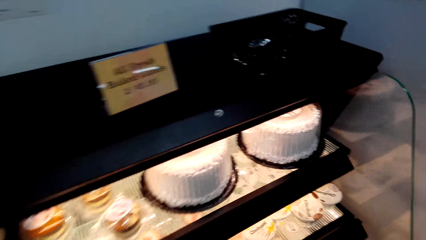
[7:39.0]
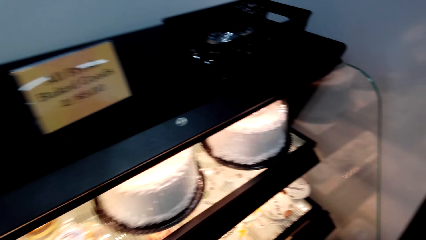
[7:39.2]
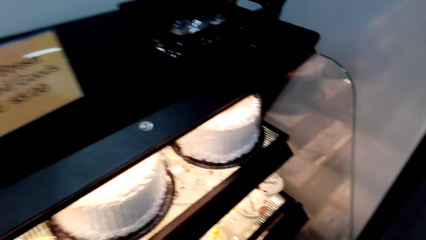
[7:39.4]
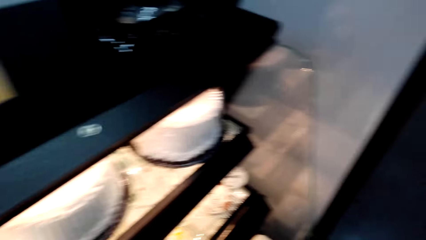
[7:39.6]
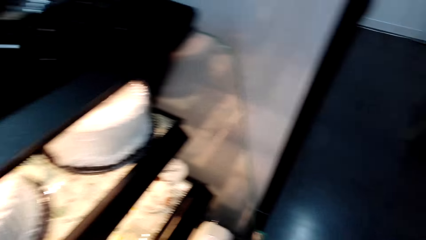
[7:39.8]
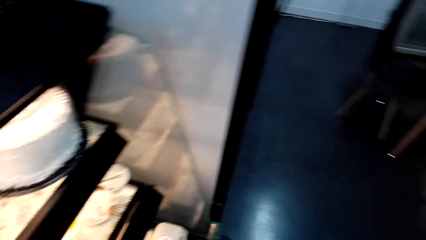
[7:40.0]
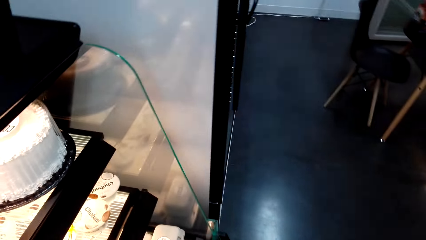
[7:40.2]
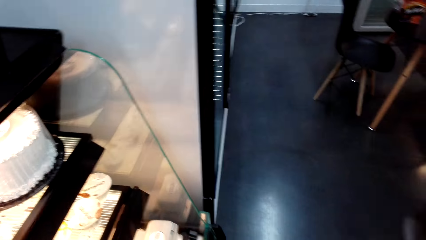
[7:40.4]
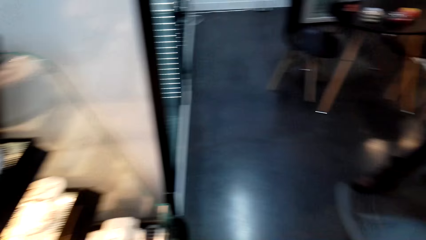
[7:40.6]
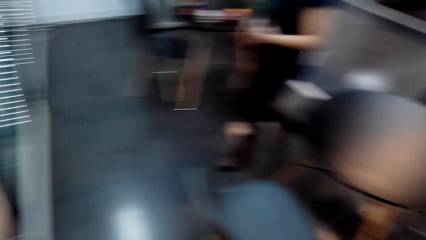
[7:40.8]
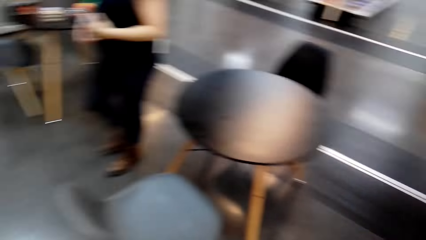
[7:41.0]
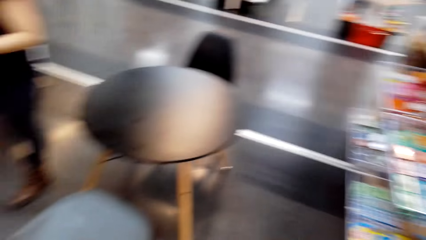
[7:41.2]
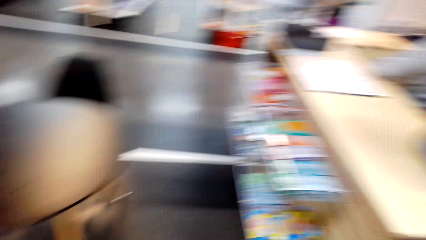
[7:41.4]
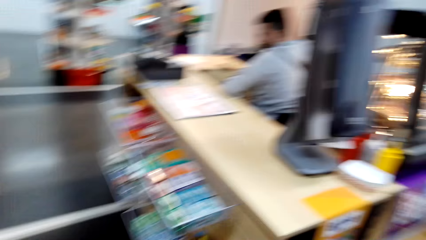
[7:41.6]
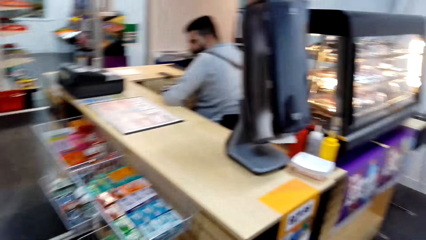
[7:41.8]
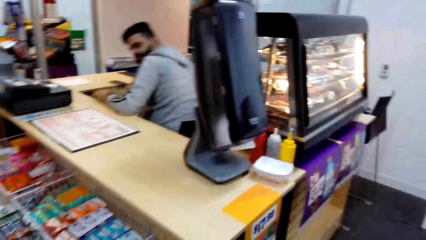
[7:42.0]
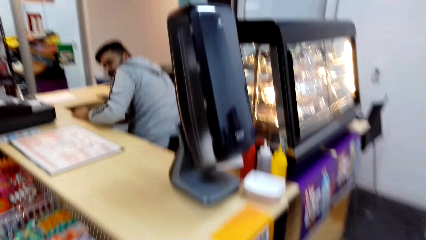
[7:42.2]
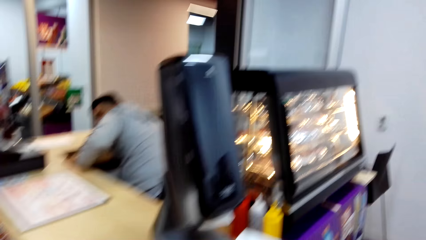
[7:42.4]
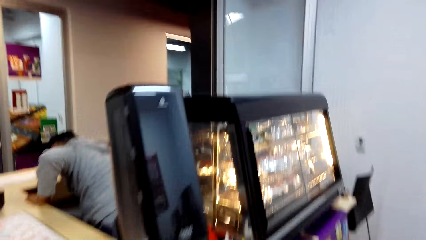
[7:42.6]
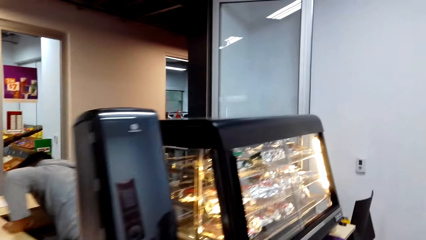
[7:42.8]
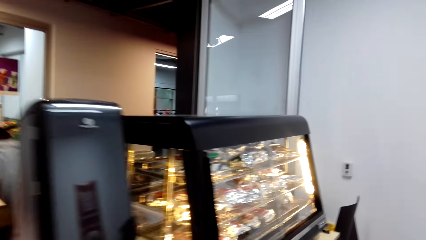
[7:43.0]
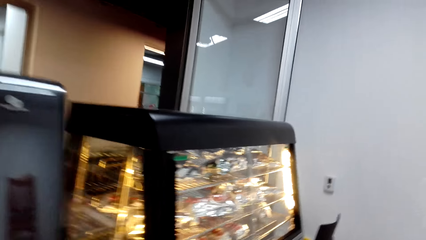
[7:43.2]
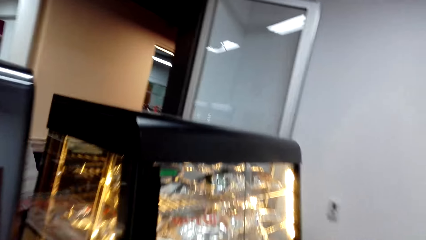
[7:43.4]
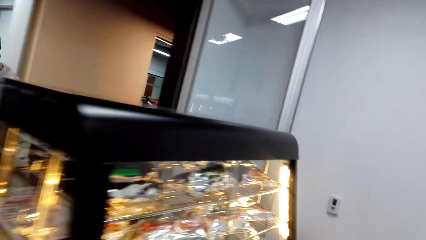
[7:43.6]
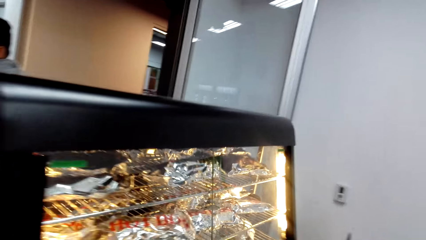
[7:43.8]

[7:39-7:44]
The camera wearer looks around and walks.

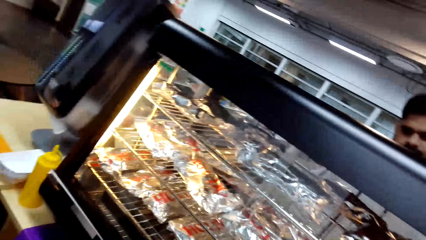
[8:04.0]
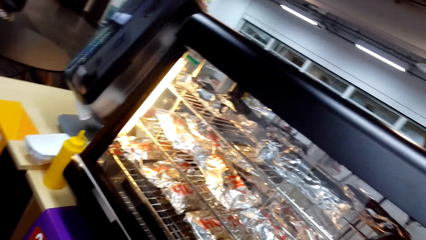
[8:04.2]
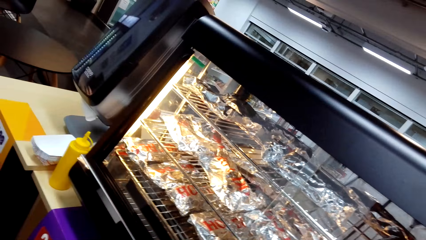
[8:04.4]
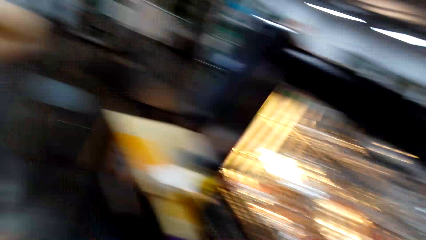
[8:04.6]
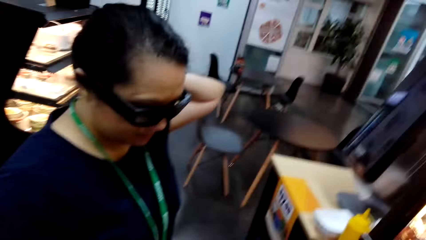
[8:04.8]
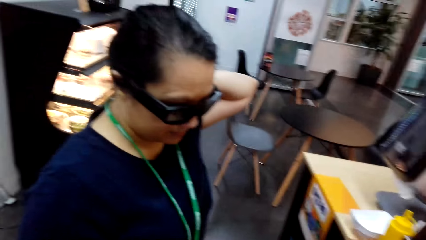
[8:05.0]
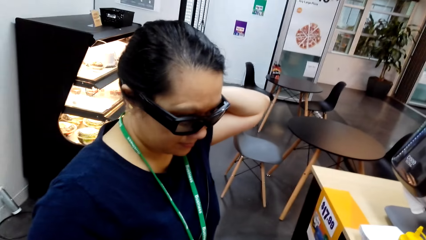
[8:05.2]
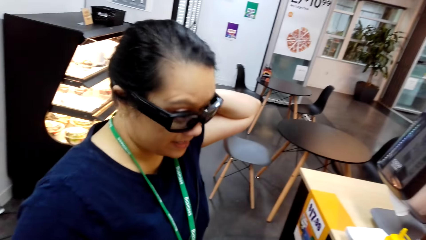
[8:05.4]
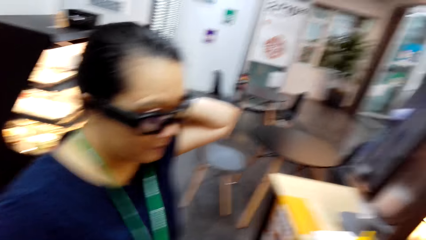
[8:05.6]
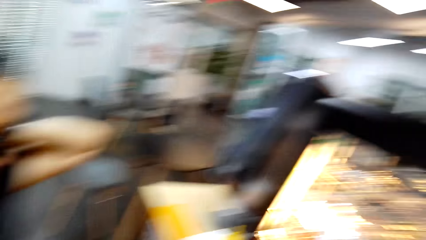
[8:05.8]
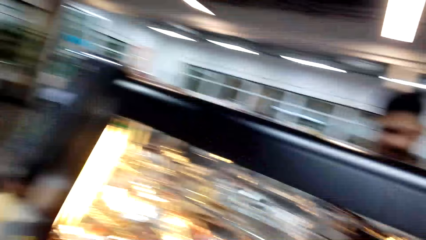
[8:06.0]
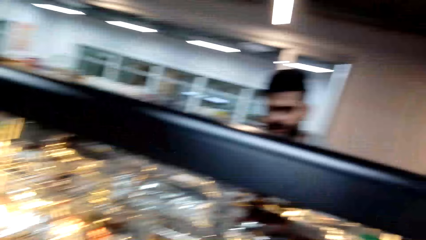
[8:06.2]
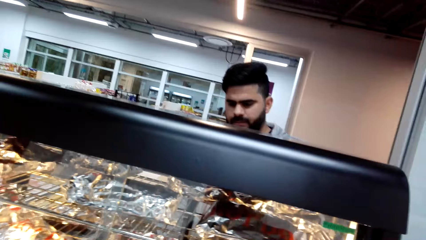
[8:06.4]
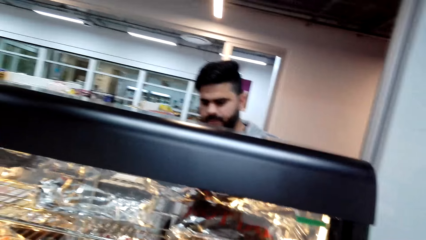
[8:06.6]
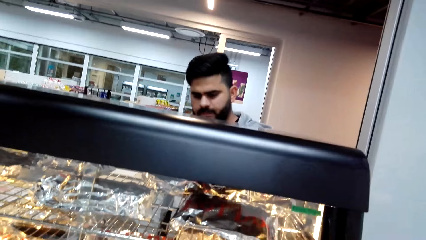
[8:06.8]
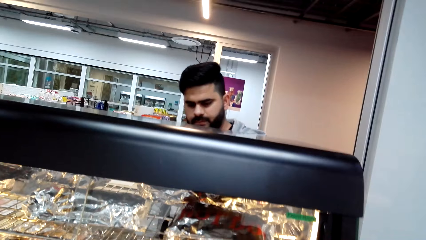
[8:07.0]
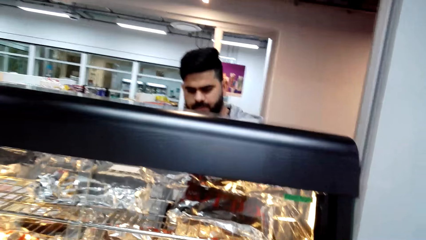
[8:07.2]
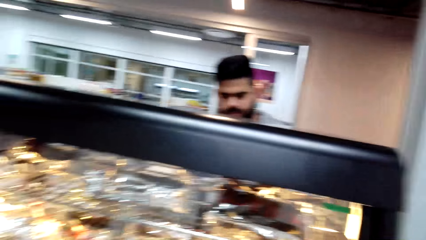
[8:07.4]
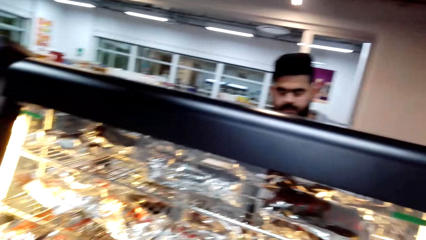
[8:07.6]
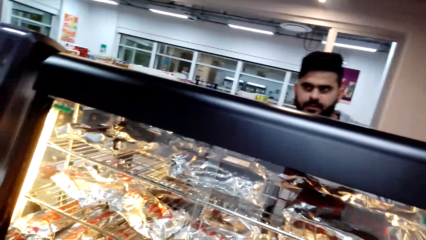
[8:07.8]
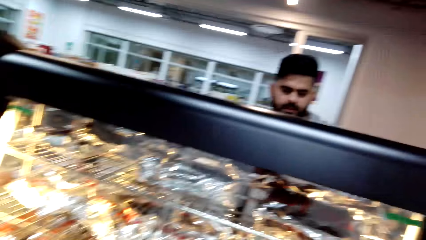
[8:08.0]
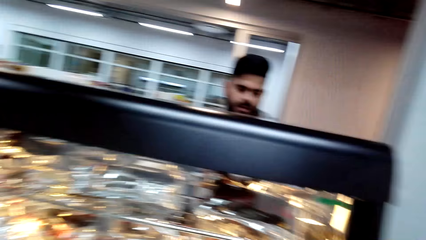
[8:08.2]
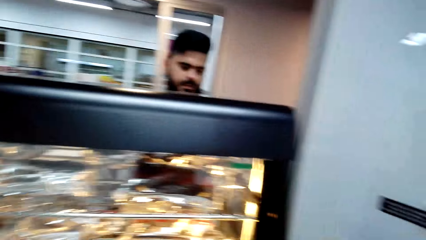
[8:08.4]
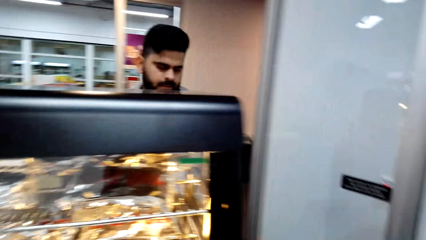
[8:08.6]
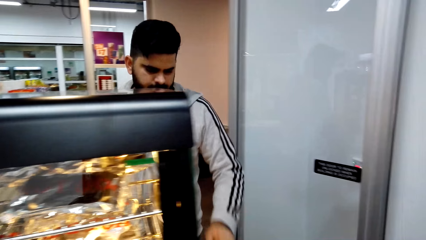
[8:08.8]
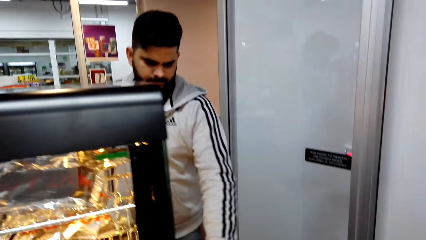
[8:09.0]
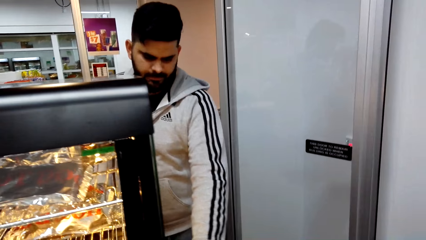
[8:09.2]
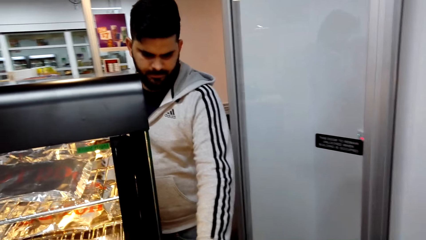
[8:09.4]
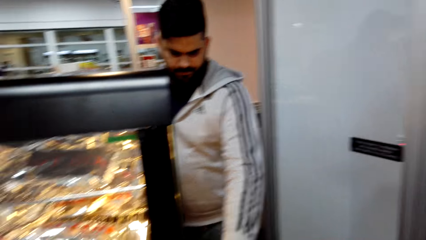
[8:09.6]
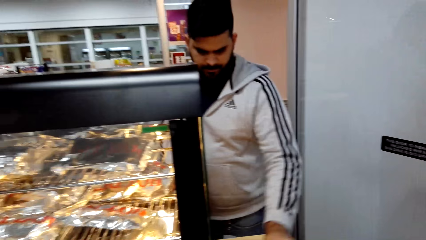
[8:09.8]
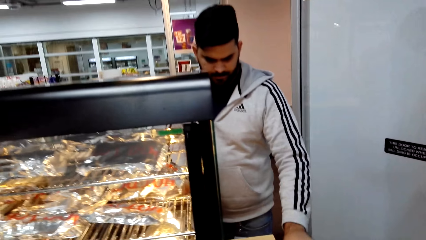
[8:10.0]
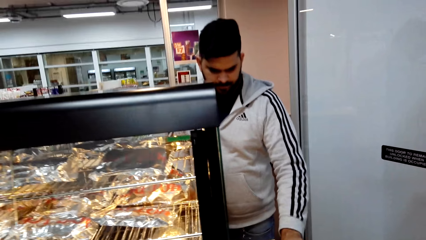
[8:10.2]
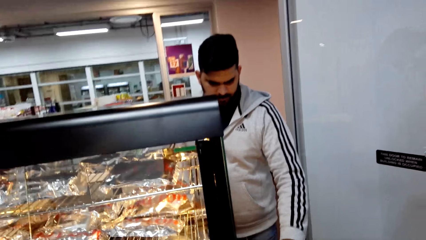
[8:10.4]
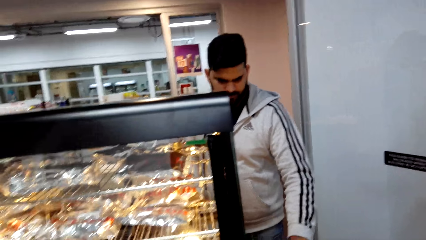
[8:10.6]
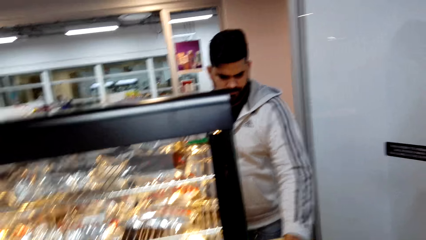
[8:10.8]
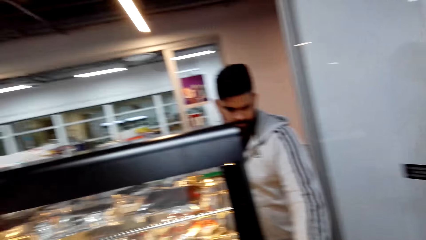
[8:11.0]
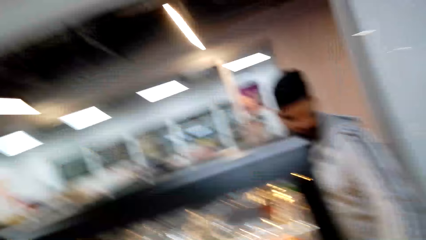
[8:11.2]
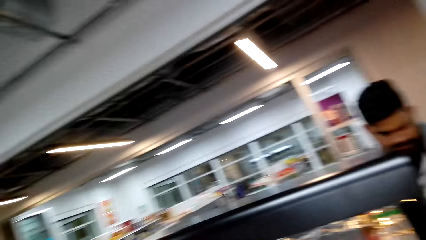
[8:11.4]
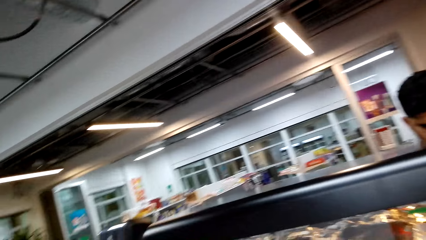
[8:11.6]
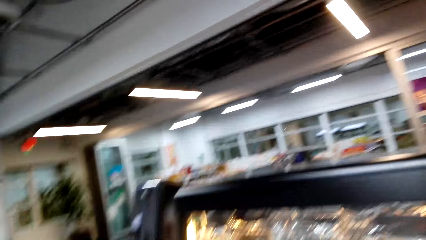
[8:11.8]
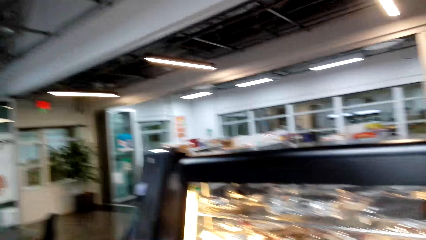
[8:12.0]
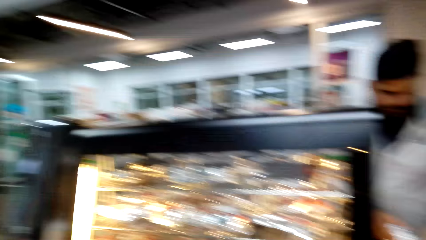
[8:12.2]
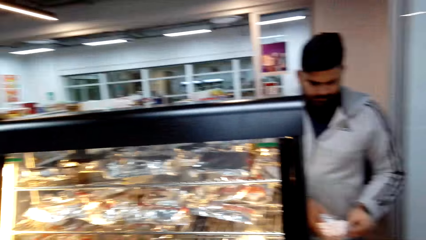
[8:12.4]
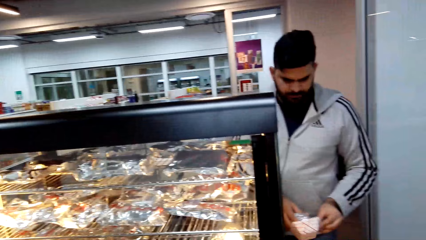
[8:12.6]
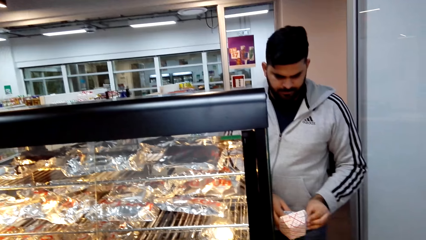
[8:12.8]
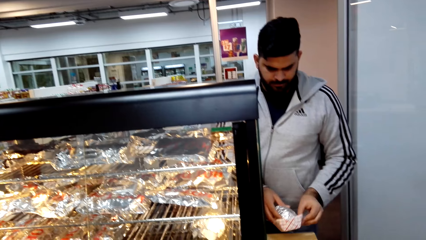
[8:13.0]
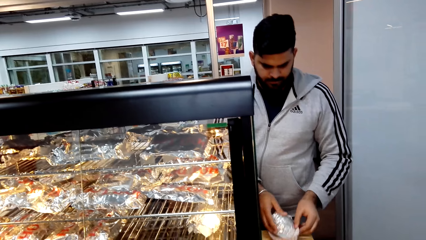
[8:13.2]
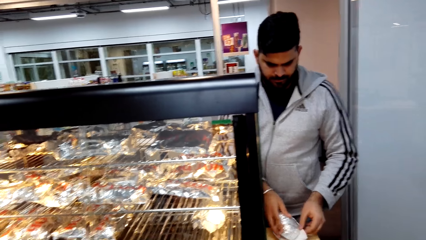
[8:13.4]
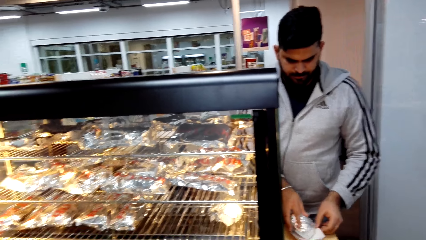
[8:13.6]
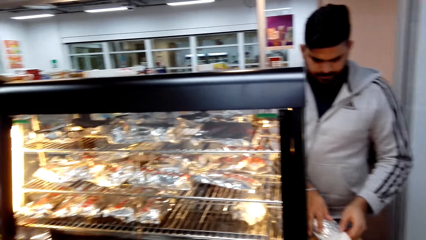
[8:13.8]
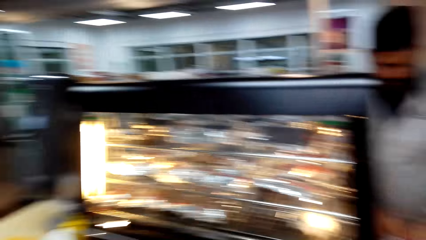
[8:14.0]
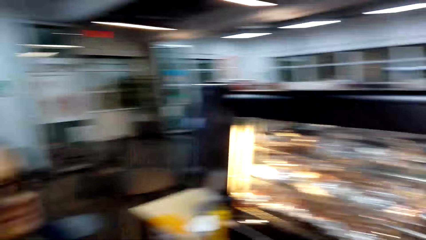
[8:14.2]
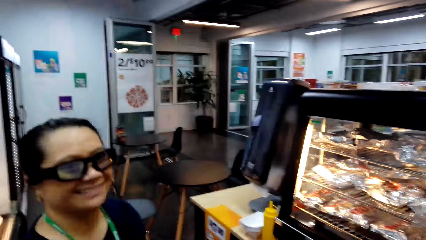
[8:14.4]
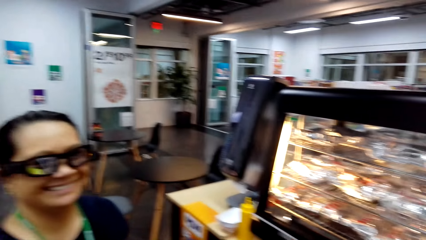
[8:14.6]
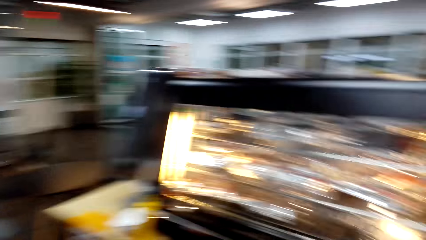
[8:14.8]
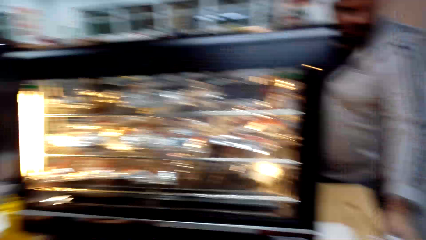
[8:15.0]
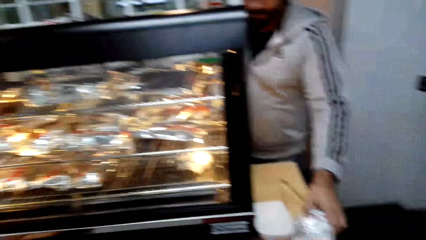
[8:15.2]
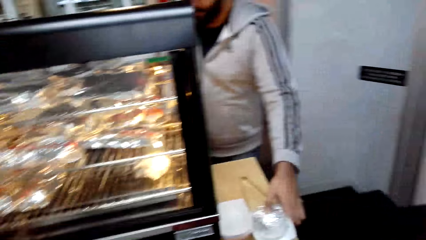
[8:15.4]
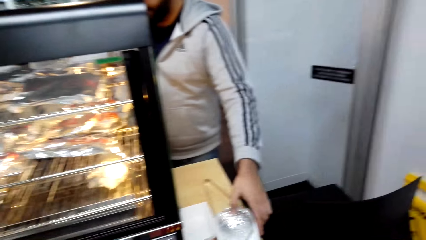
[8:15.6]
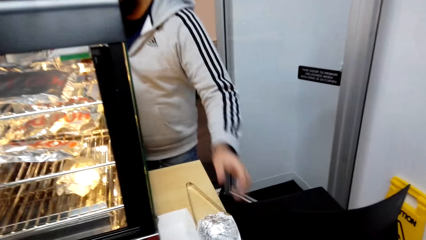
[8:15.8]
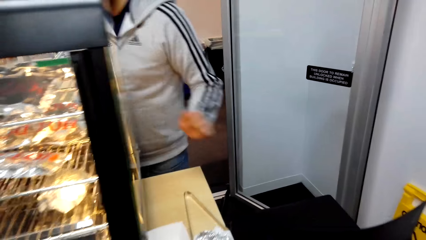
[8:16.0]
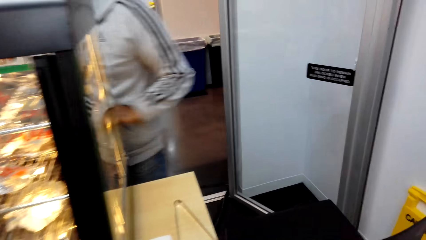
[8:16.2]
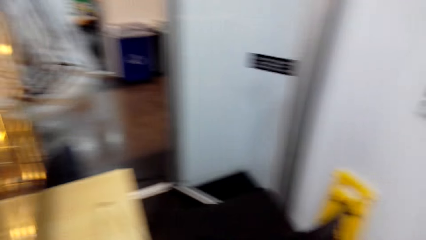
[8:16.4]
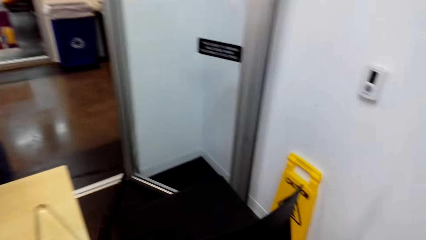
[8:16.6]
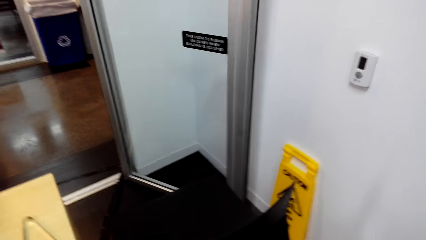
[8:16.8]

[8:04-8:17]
The camera wearer looks at a woman. The woman talks to the camera wearer. The camera wearer looks at the display counter. The woman talks to a cashier. The cashier talks to the woman. The camera wearer orders a hot dog. They look at the cashier. A man packs the hot dog for the camera wearer. The woman talks to the camera wearer. The camera wearer looks around. The cashier holds the foil with both his hands. The camera wearer looks at the woman. The cashier talks to the camera wearer.
